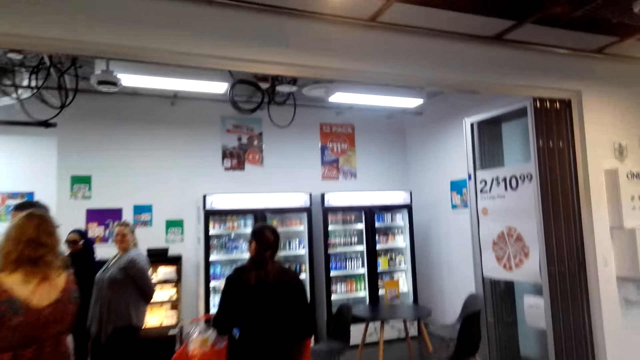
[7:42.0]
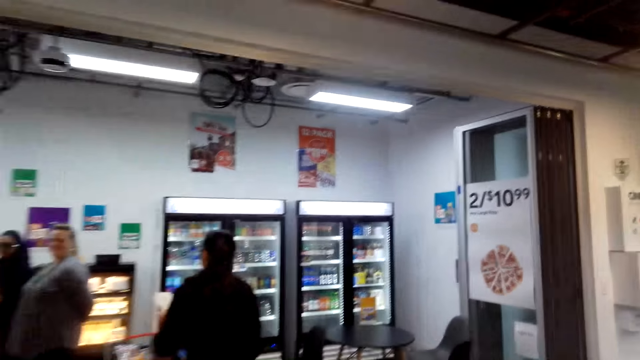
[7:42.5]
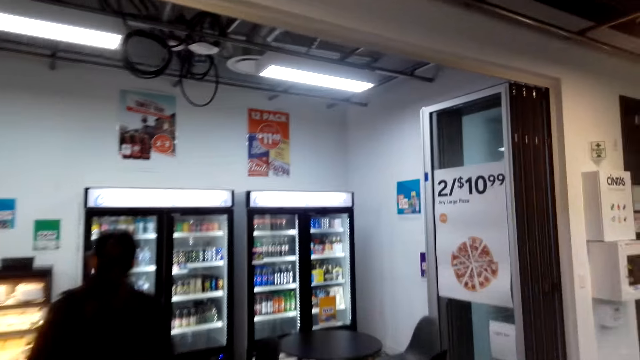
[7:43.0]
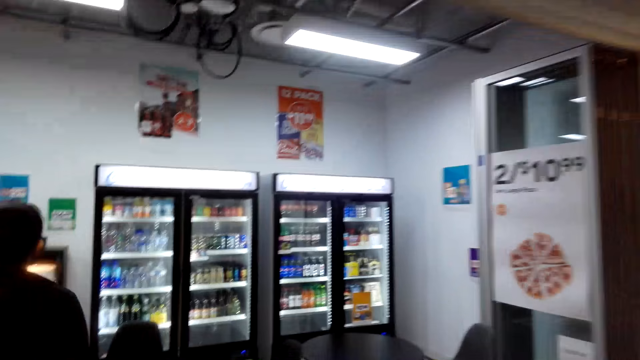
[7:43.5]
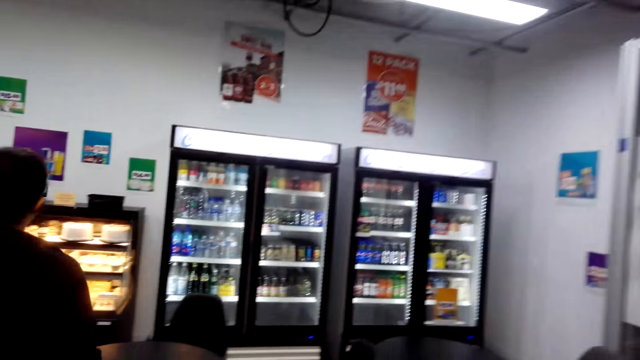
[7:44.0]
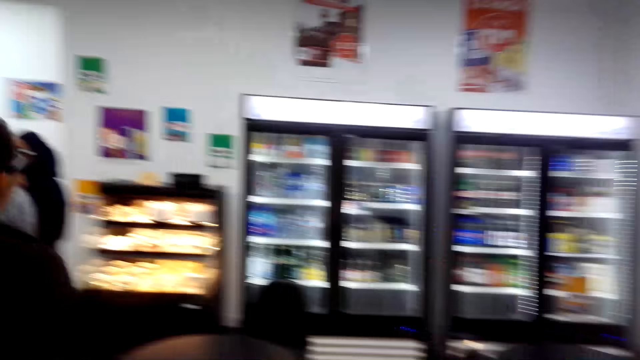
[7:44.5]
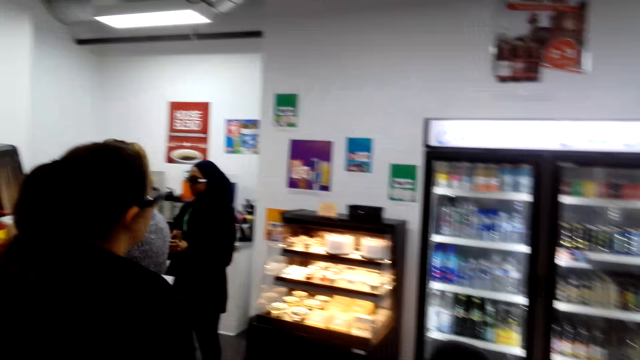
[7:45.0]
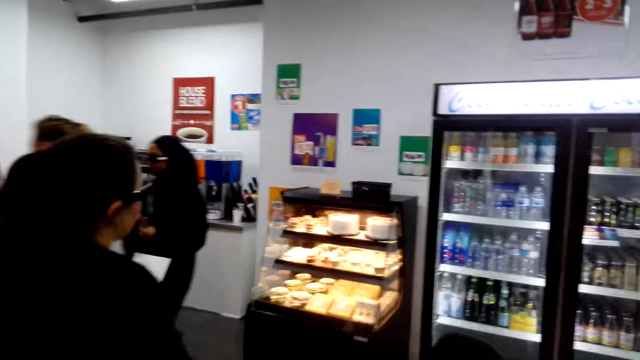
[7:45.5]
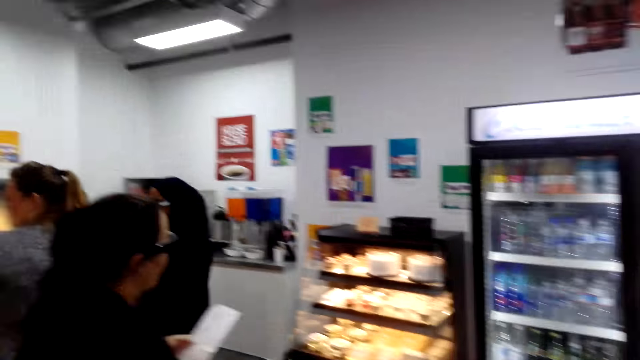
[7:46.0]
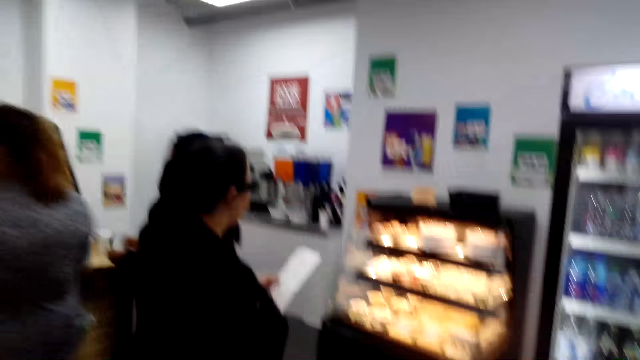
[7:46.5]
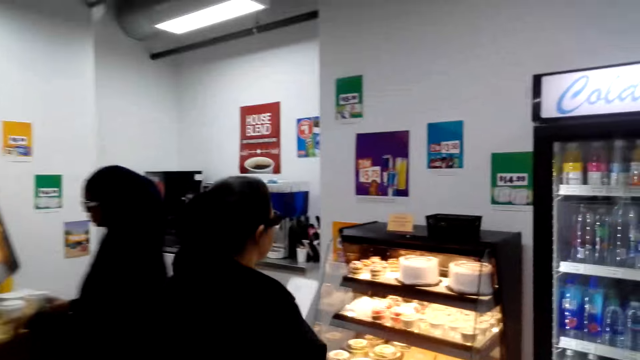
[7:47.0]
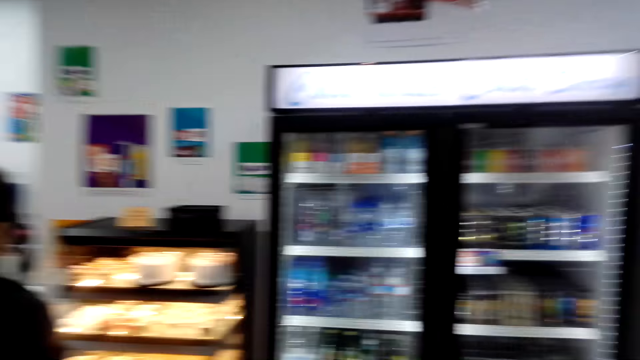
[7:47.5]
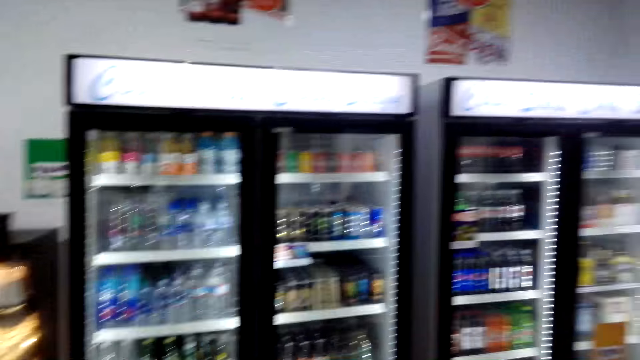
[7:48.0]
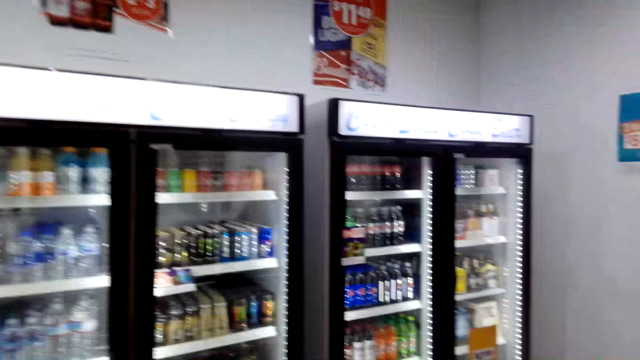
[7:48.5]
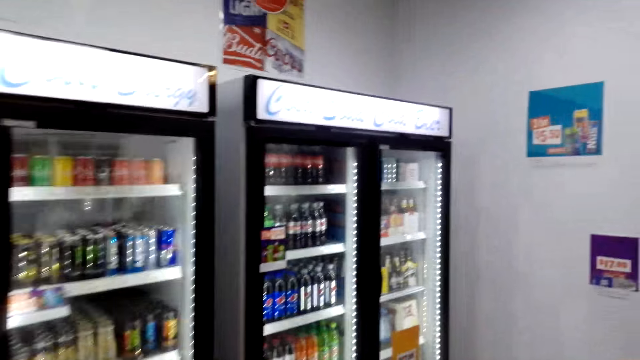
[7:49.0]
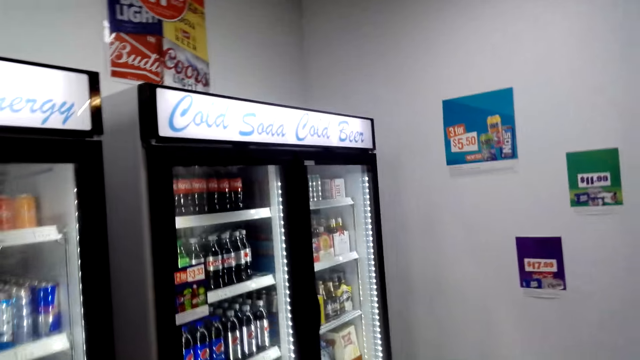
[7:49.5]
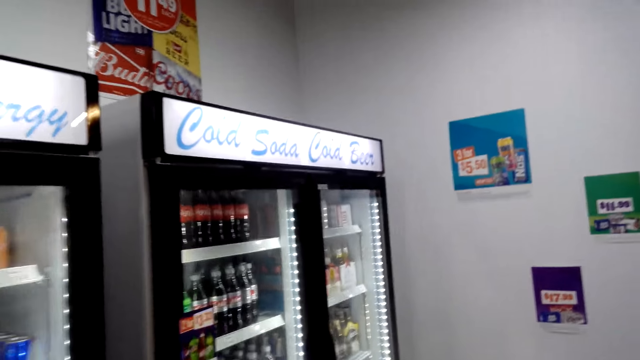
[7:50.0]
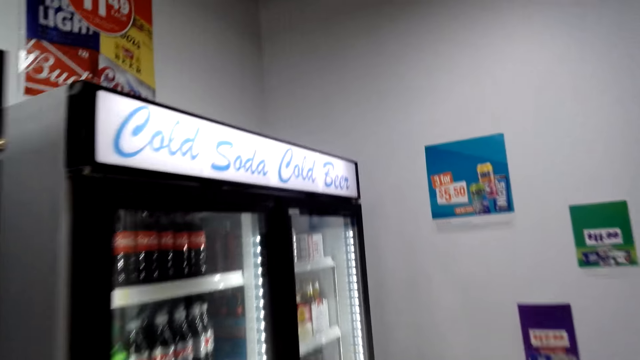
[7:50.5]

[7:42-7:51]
The camera wearer walks towards the refrigerator.

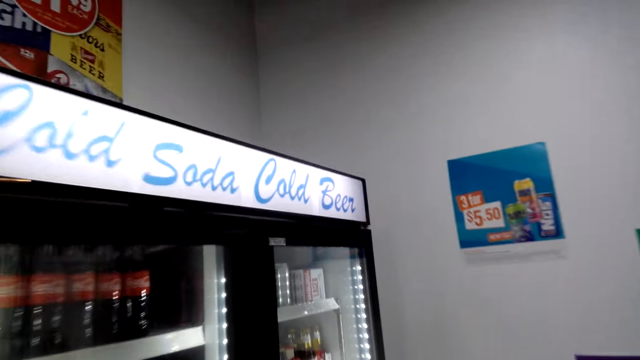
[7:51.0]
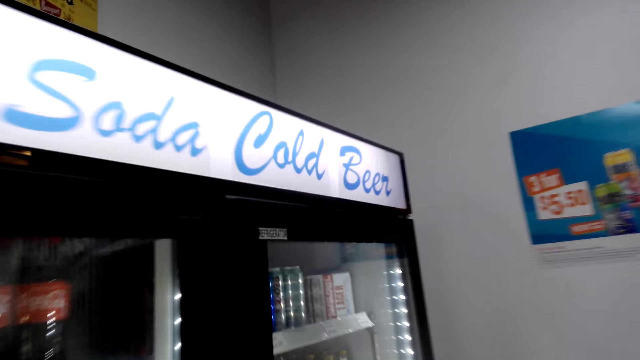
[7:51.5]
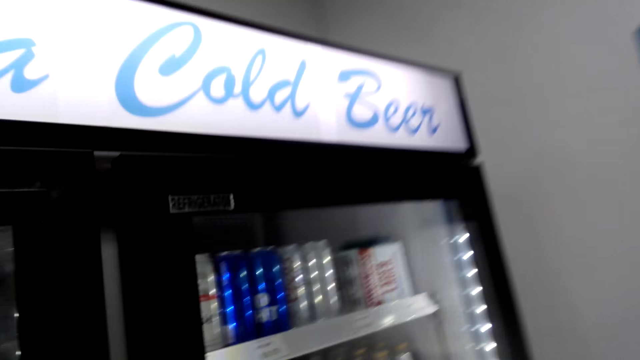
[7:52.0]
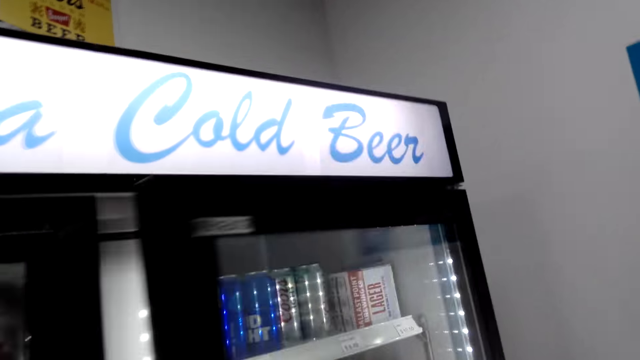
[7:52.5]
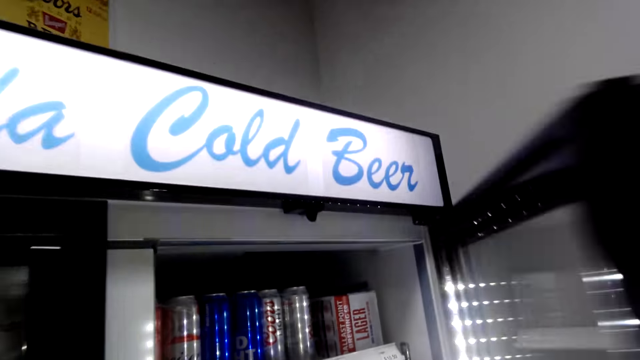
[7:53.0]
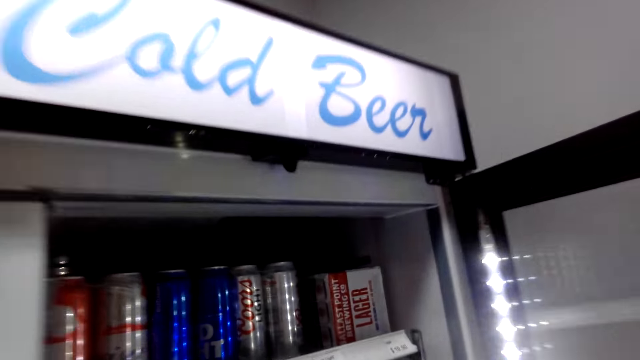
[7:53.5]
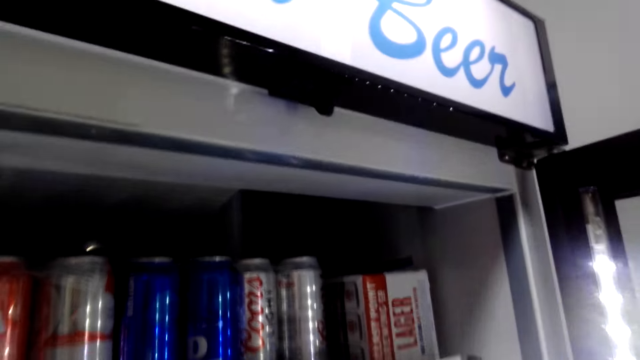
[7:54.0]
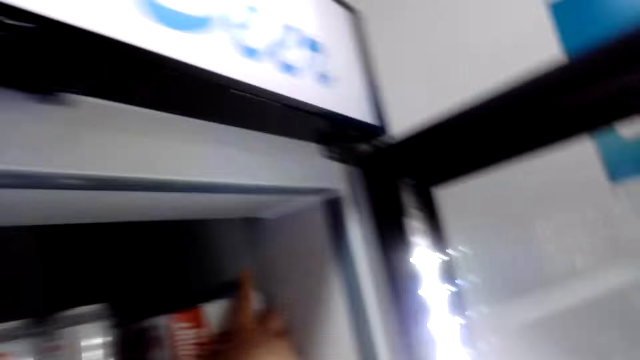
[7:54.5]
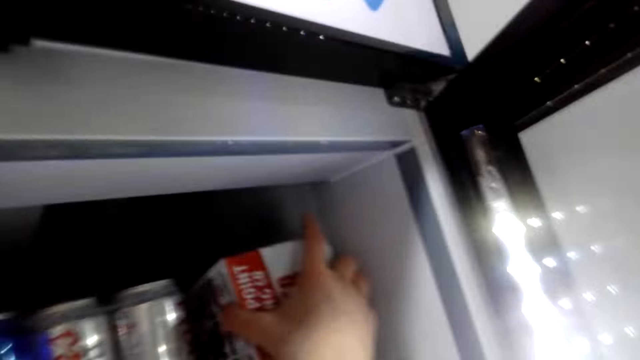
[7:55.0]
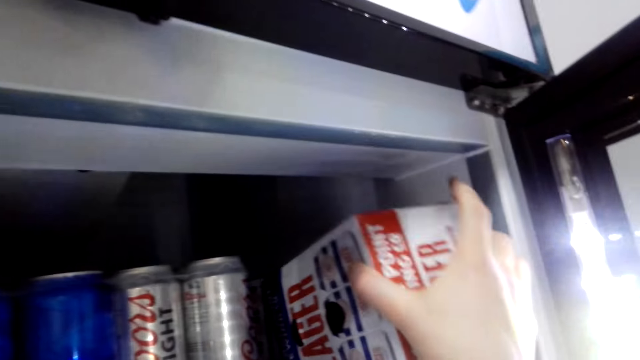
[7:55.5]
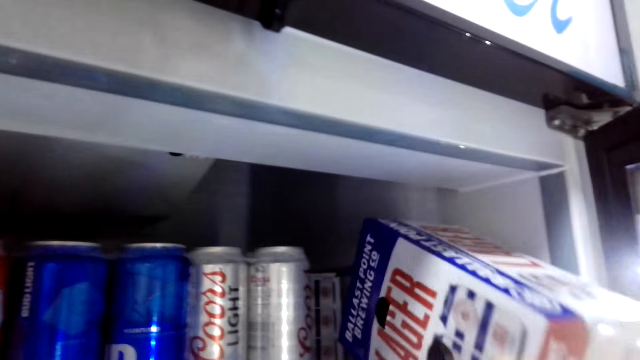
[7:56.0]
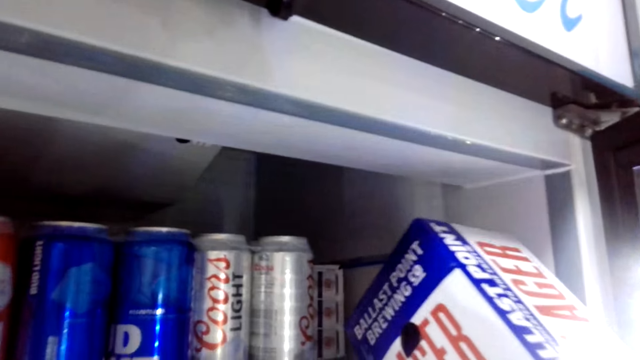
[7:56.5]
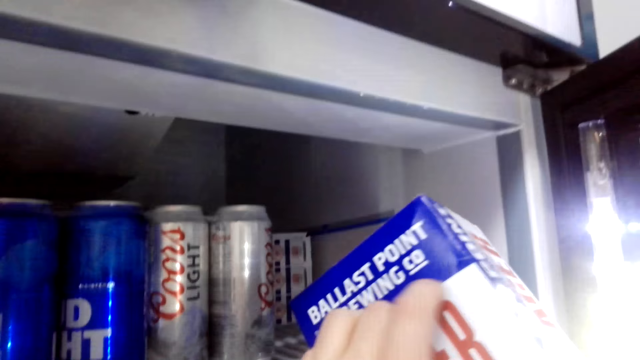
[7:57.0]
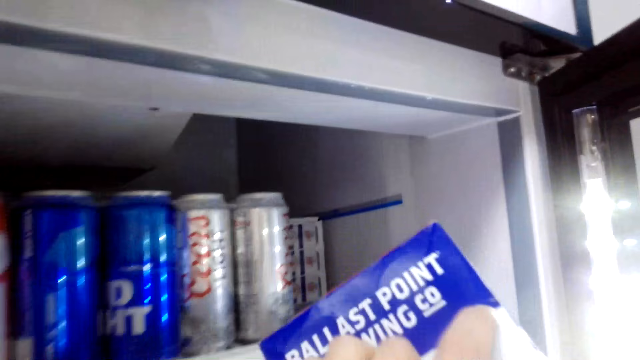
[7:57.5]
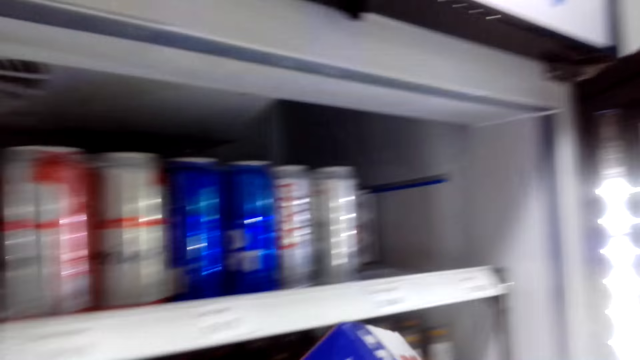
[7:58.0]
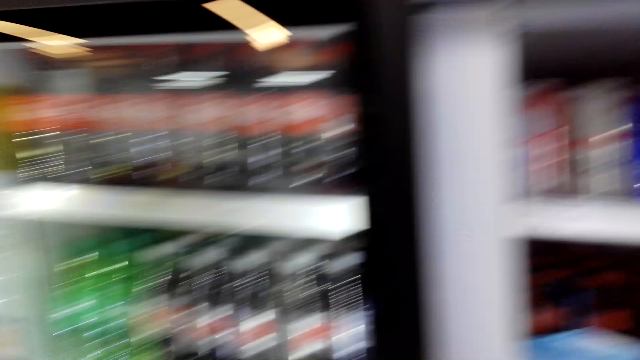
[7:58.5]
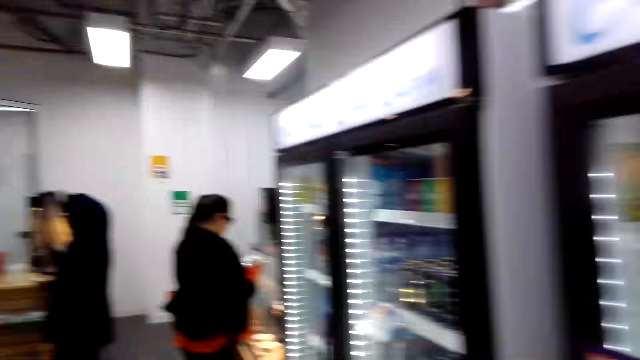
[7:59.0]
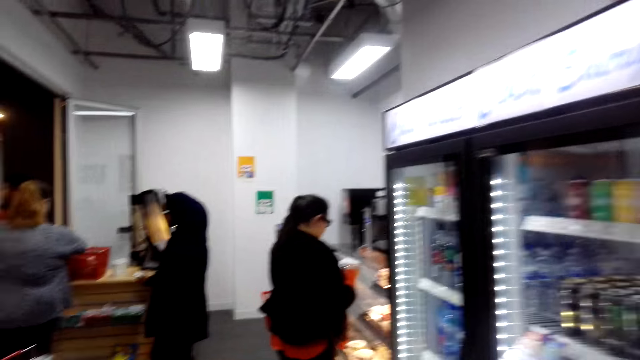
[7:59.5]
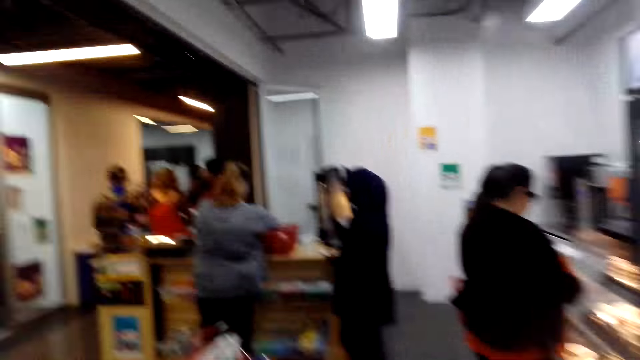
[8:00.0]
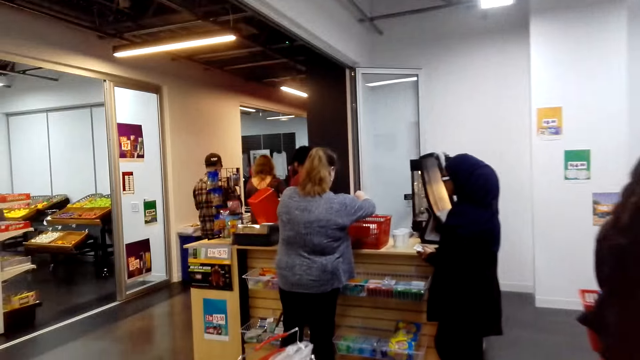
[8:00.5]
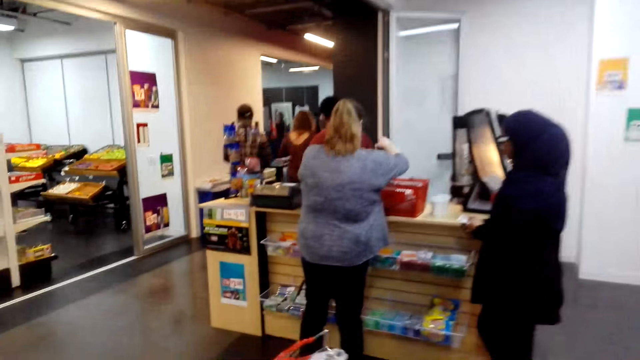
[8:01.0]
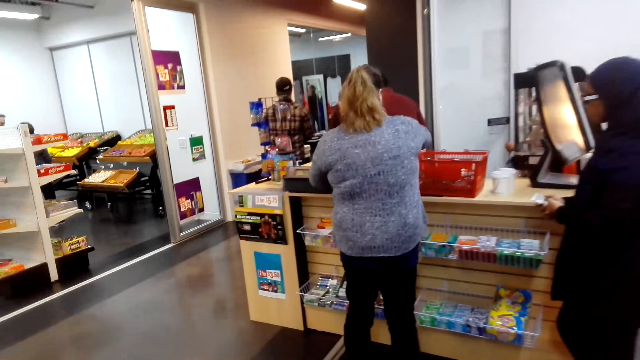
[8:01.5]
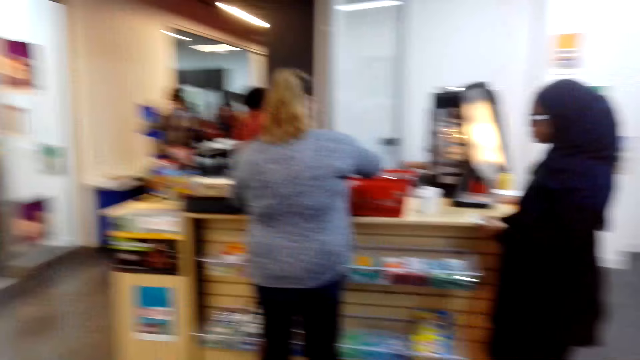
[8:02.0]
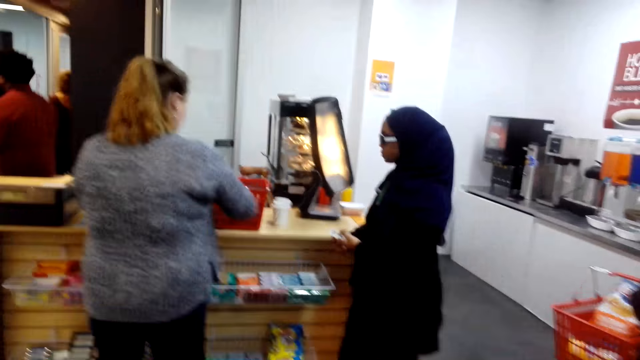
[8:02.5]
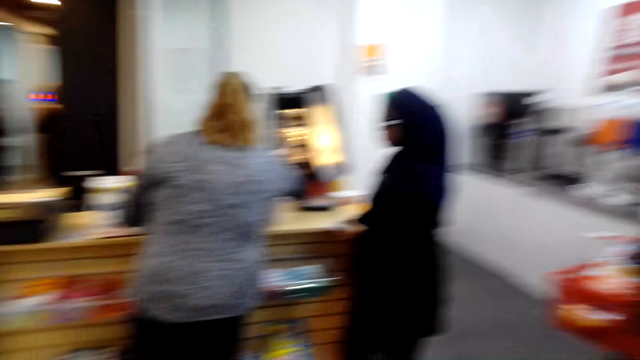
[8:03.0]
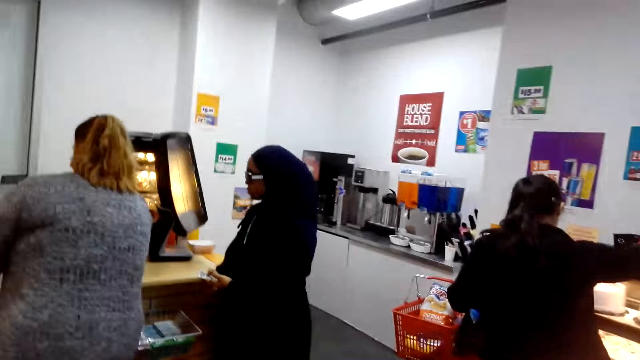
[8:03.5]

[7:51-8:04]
The camera wearer opens a refrigerator. They pick up a packet of a product. They walk towards the counter.
